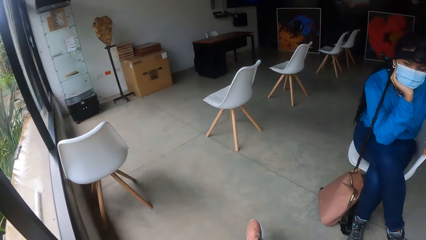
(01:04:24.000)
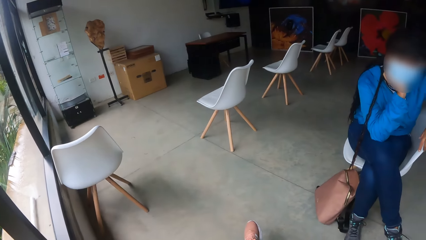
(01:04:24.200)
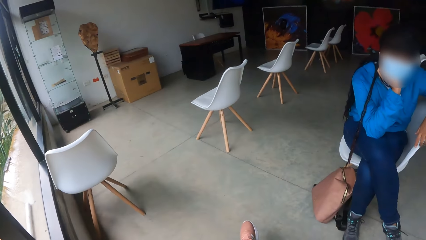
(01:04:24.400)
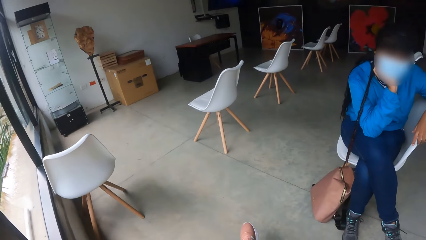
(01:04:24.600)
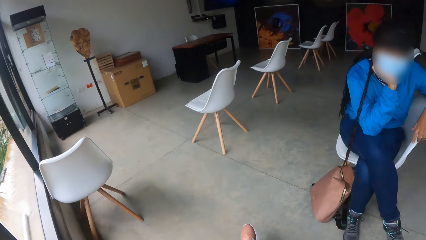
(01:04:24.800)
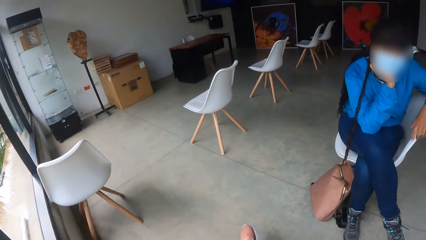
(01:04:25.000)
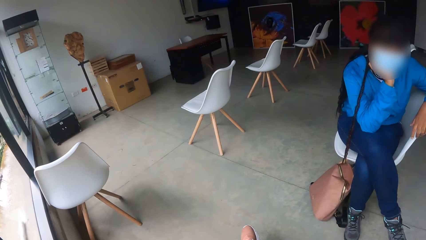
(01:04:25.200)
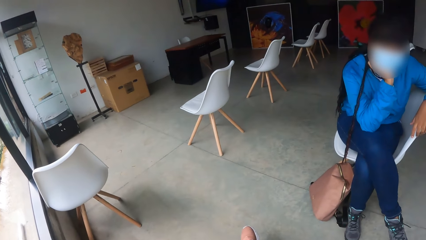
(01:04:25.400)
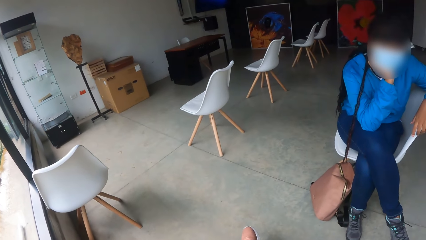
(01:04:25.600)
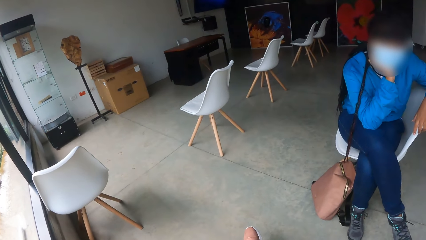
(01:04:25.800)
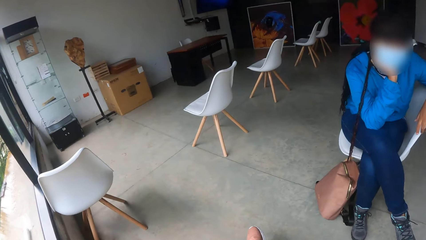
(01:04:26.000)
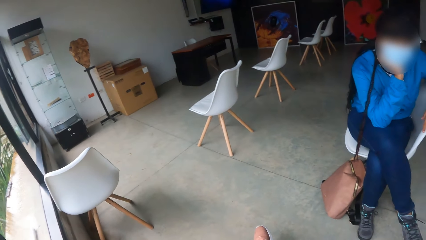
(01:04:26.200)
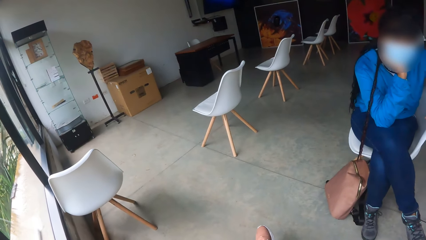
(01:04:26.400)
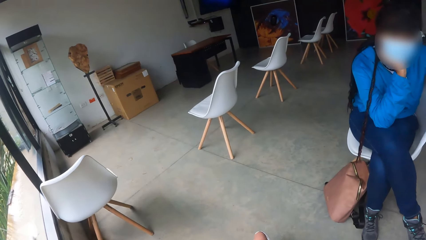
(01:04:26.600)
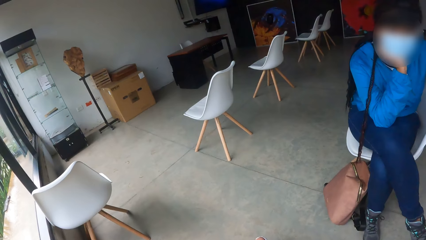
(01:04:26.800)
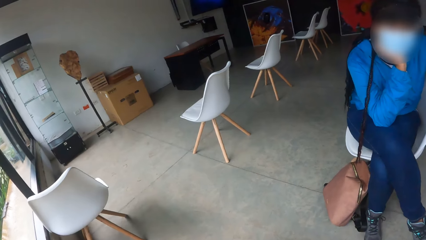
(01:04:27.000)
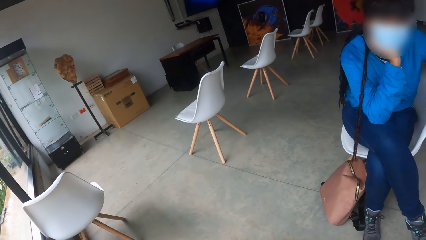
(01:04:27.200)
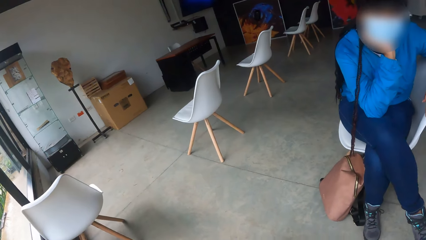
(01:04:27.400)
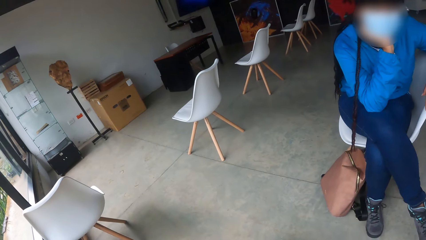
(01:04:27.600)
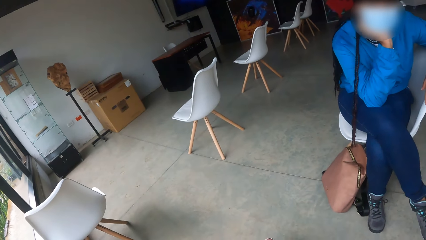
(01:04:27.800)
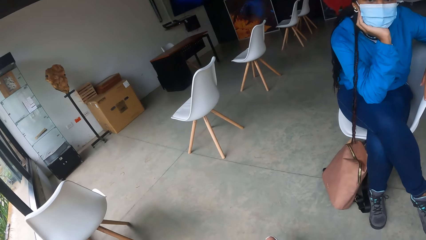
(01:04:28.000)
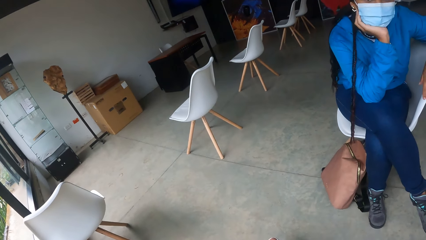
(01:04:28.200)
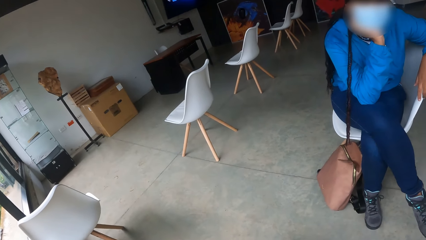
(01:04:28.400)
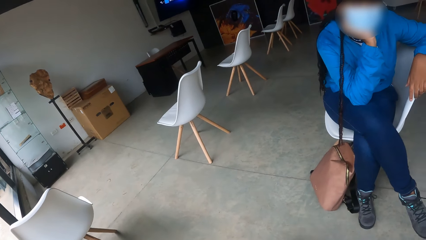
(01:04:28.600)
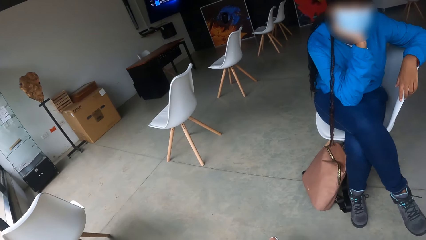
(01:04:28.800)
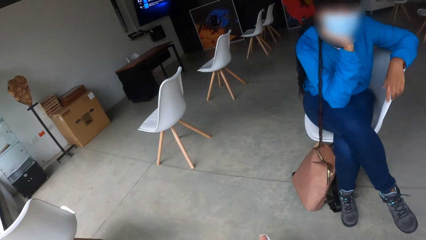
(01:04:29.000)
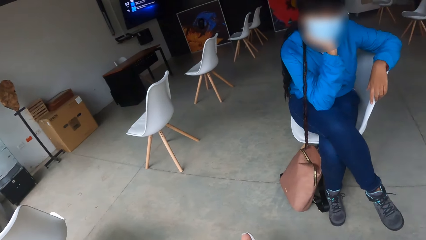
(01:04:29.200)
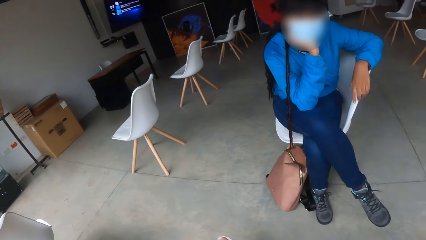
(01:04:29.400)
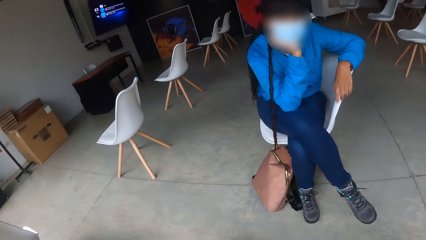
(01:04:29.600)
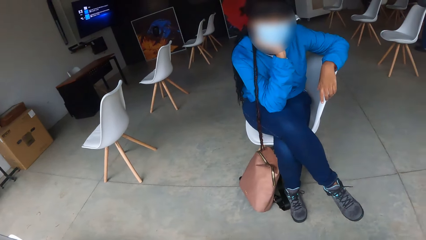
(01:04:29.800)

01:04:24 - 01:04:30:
The camera wearer stares at the woman.

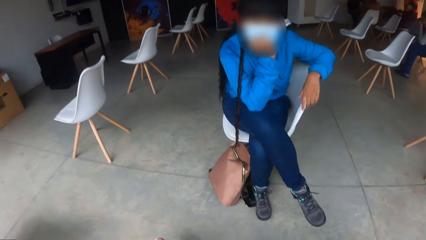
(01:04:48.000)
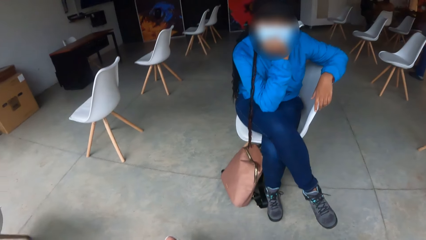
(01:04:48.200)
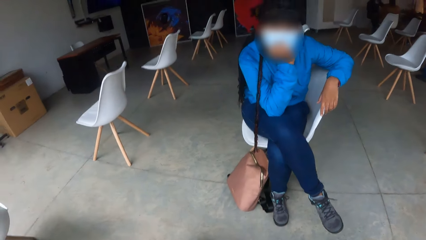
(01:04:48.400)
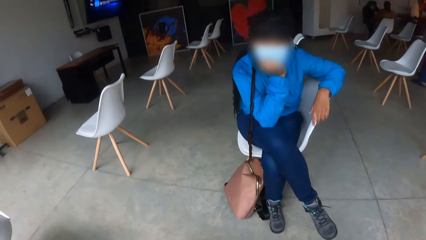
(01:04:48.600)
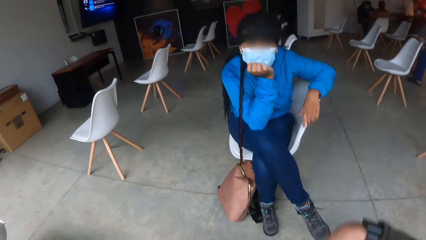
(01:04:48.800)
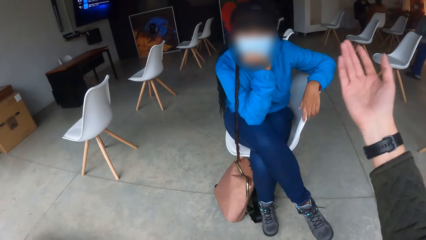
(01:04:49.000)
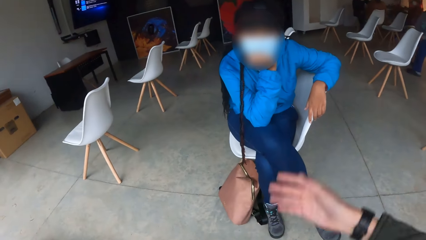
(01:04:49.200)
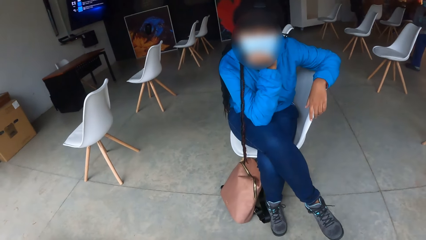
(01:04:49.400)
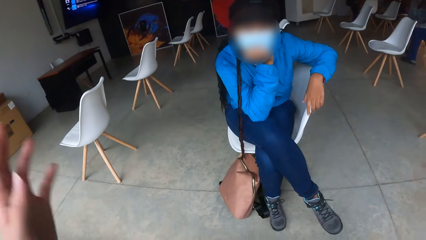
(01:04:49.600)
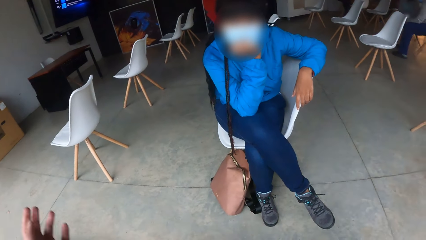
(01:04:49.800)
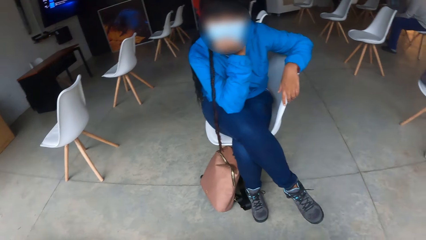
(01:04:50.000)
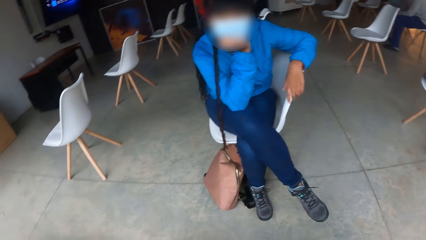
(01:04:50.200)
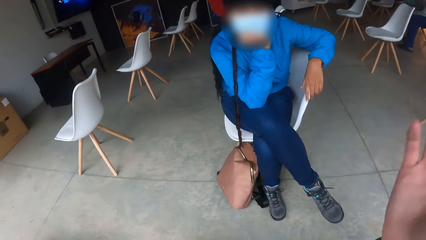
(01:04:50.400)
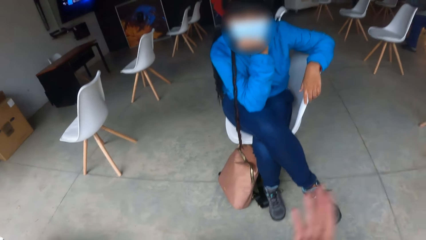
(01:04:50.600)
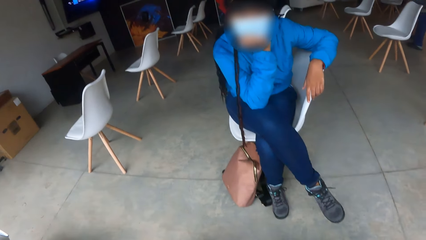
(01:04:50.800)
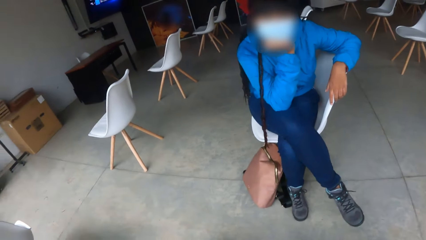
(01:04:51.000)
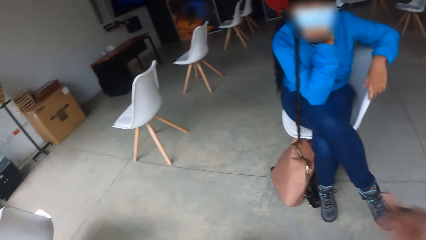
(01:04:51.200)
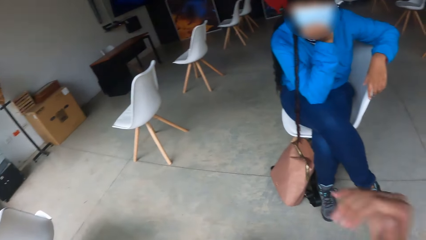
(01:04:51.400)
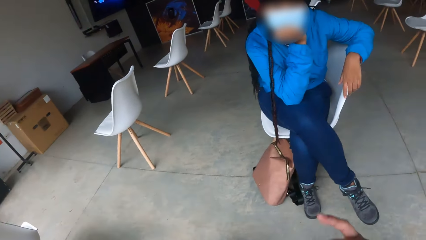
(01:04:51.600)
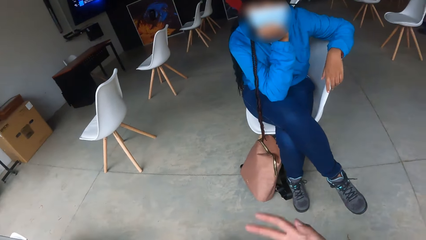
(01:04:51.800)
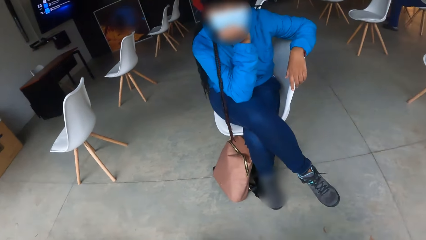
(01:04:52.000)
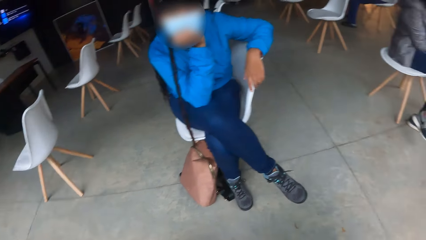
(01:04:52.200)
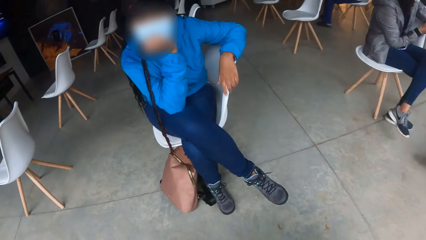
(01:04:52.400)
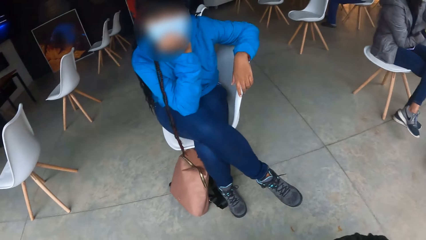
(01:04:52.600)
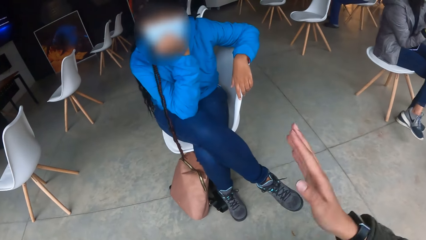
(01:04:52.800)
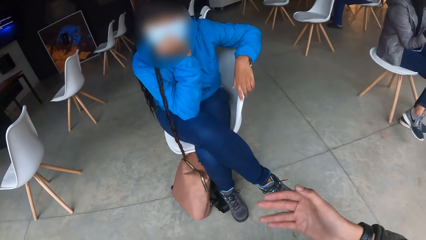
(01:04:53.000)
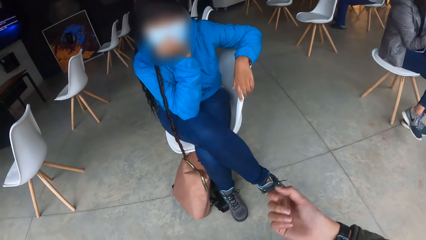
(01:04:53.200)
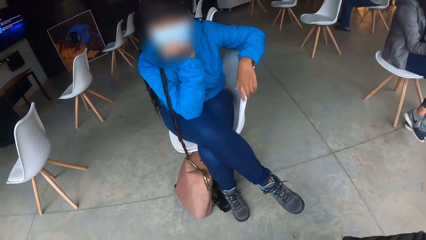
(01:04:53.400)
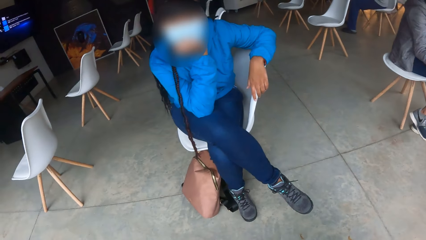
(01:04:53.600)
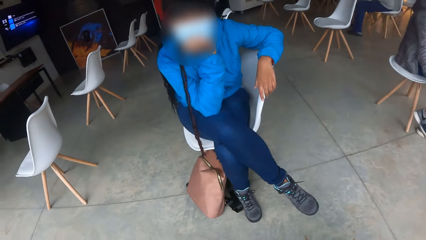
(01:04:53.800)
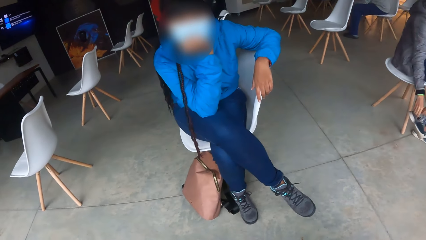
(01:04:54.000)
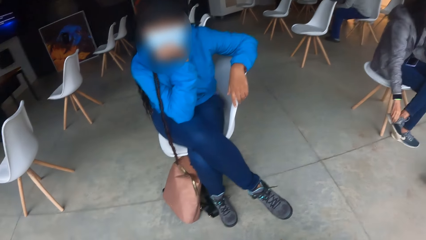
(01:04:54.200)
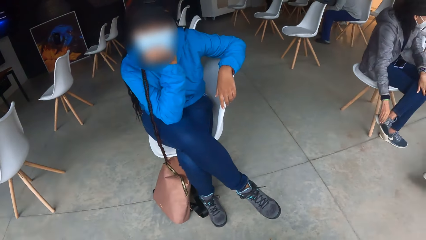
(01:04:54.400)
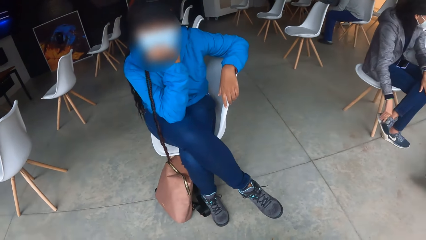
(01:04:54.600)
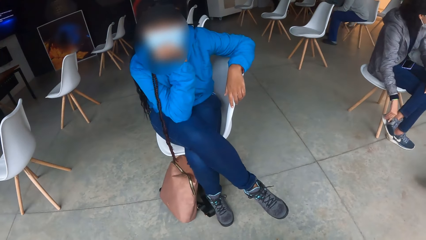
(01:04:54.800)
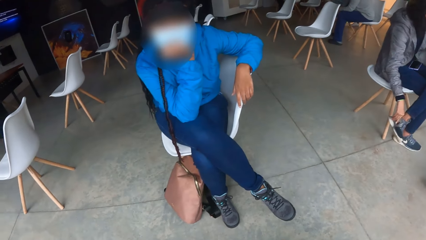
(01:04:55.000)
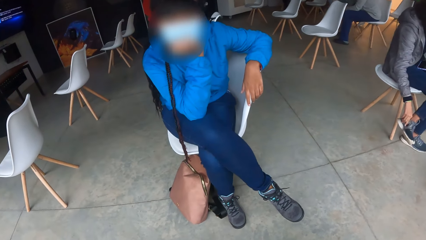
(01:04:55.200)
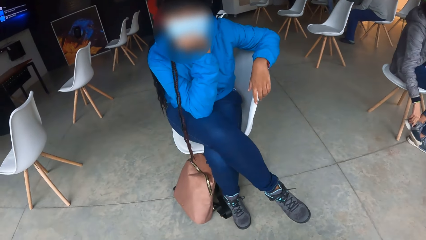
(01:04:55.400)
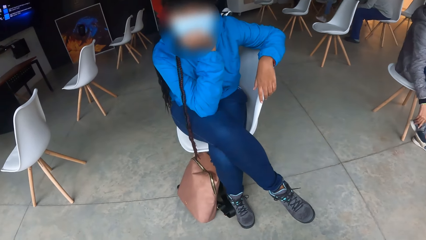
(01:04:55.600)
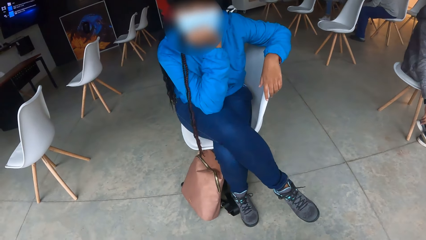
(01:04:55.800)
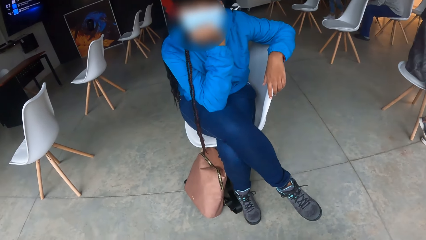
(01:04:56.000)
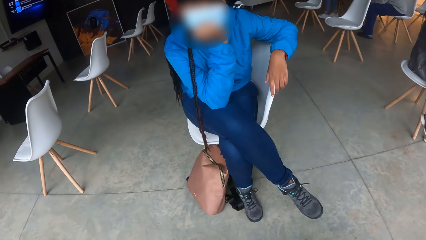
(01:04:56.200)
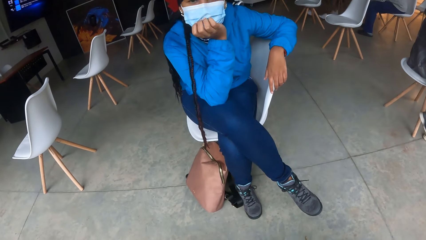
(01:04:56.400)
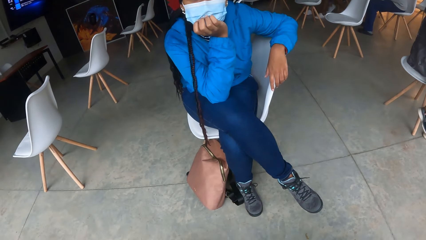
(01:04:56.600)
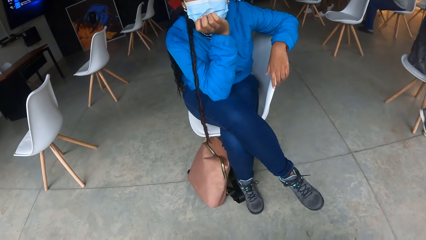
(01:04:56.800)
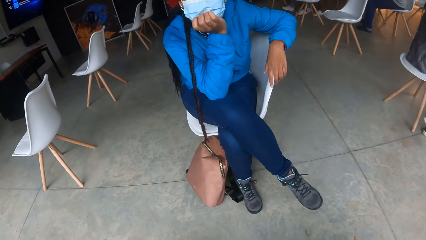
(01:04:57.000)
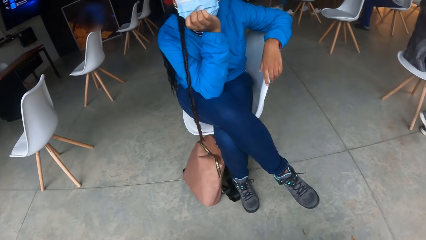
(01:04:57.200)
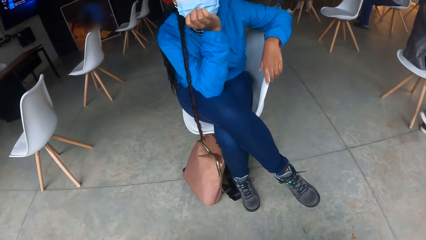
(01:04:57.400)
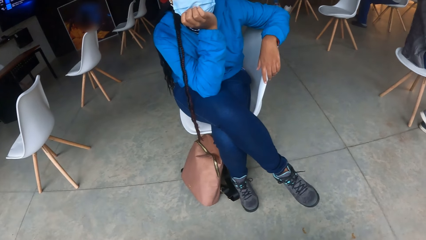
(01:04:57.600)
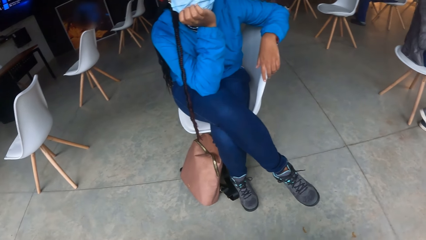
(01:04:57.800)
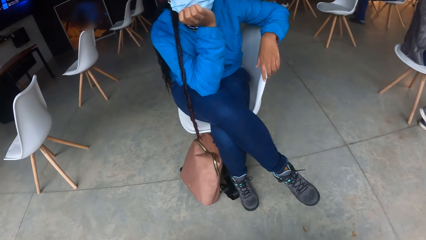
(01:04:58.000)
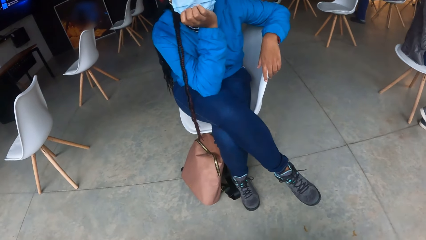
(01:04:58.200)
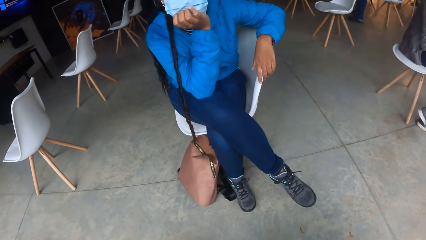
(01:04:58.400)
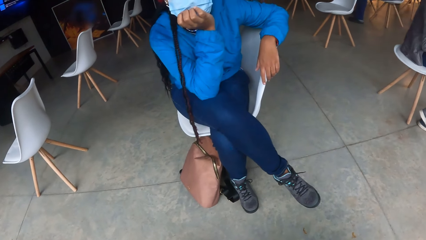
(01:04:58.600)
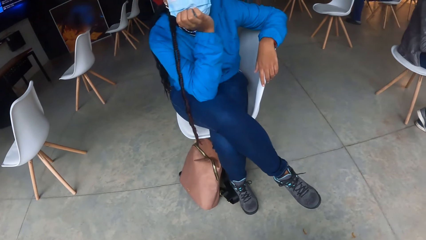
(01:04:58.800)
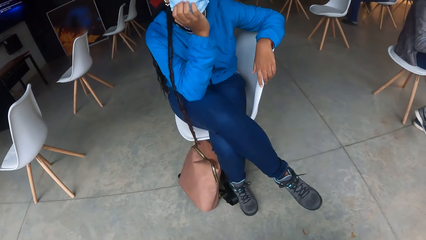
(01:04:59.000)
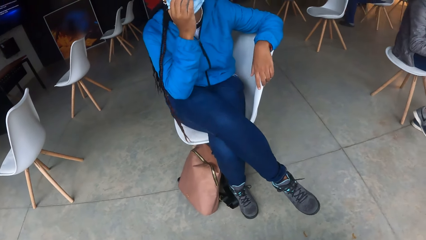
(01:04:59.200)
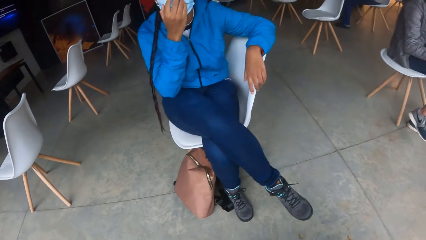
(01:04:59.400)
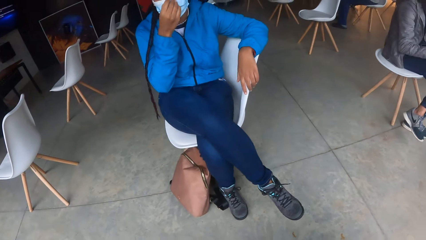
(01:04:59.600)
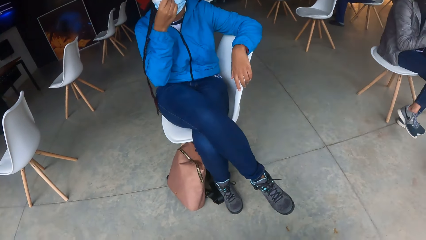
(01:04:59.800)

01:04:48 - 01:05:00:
The camera wearer converses with the woman.
